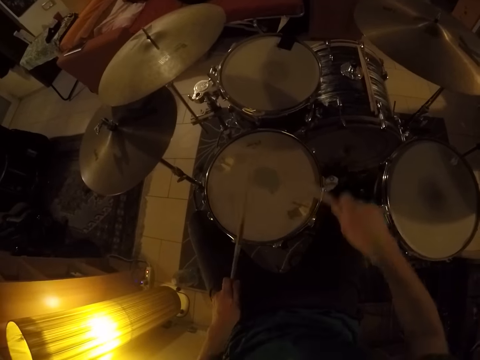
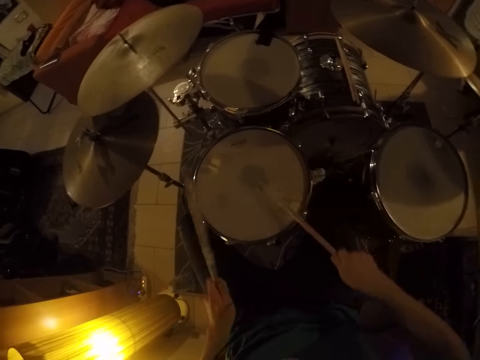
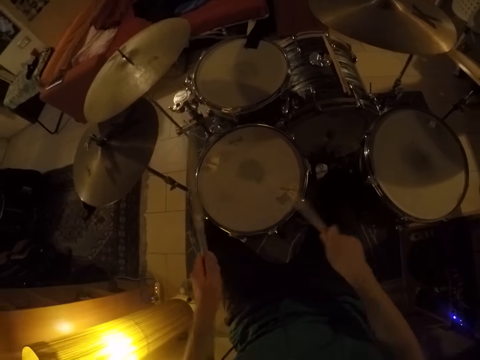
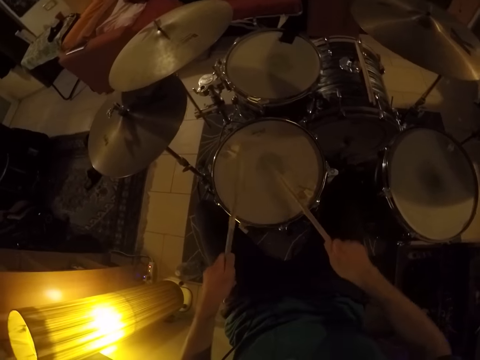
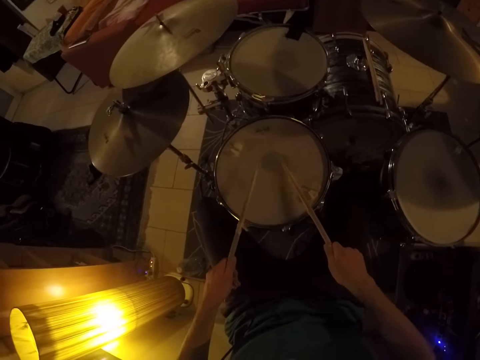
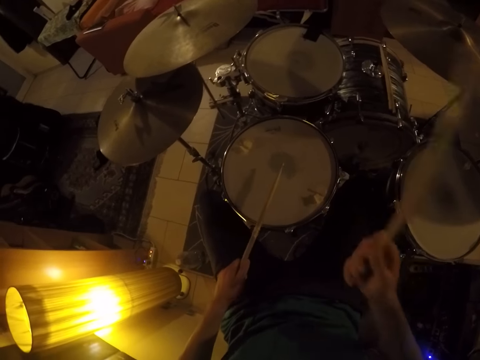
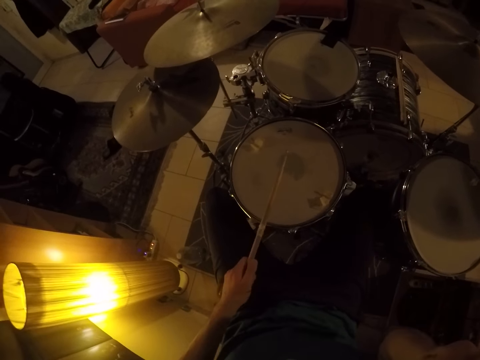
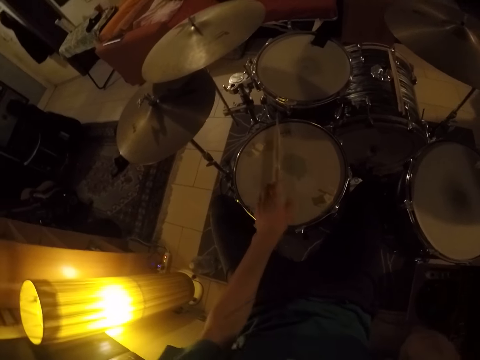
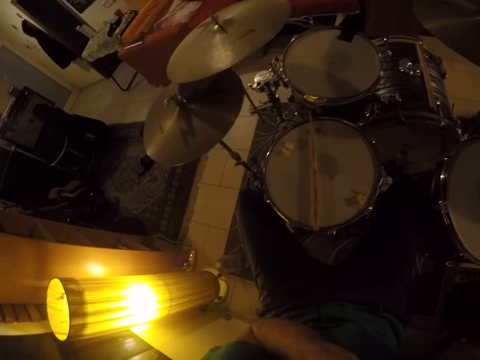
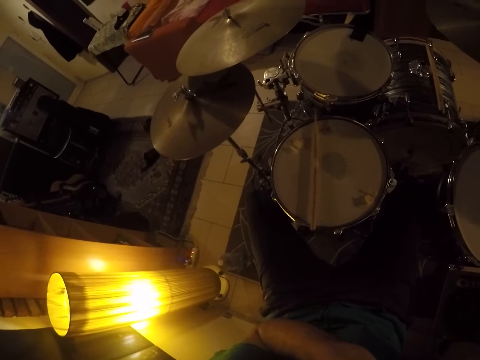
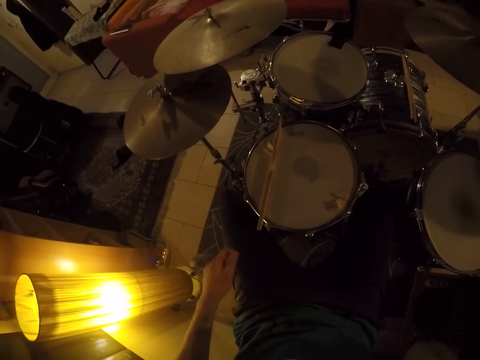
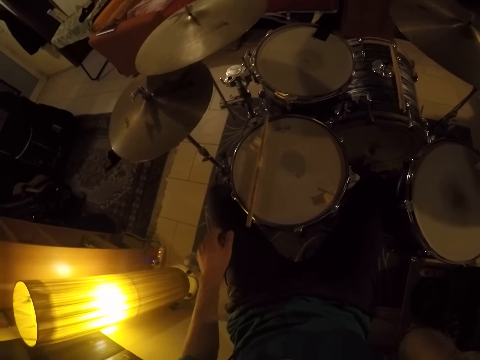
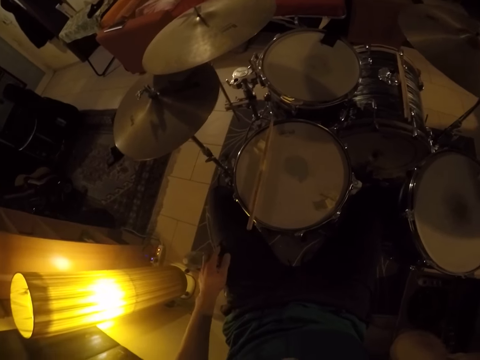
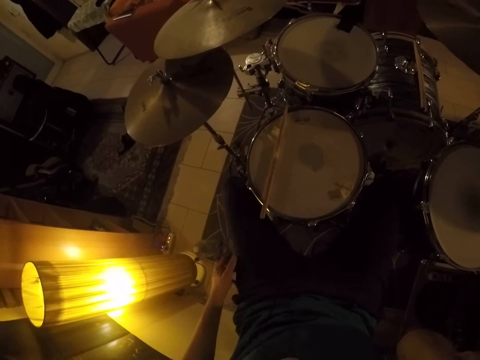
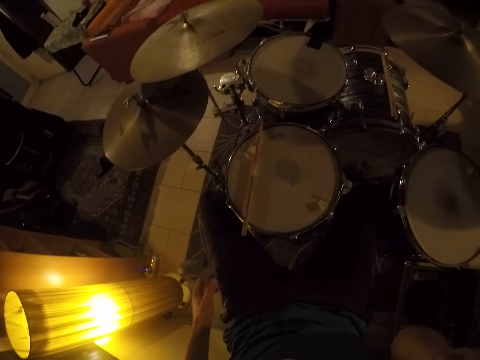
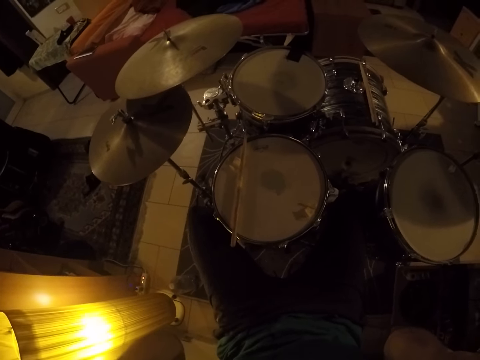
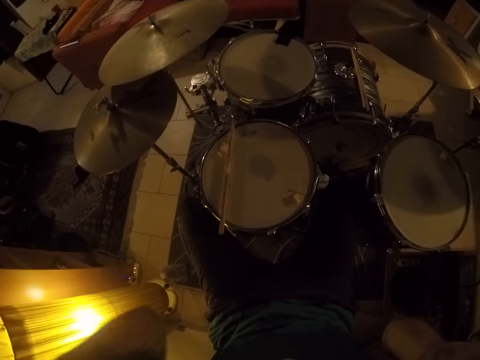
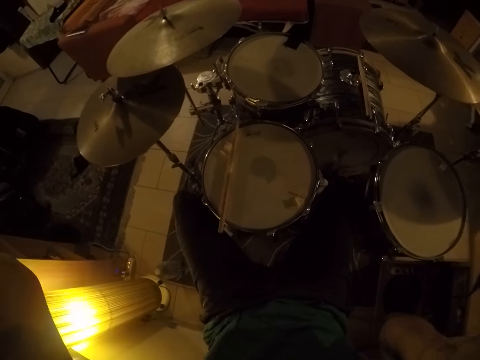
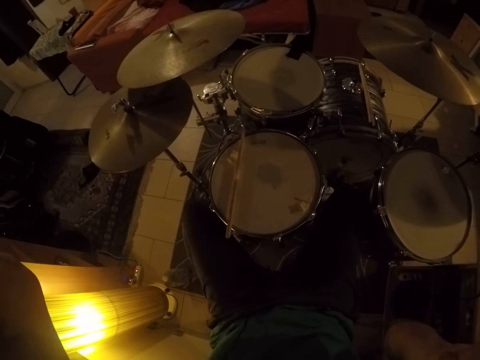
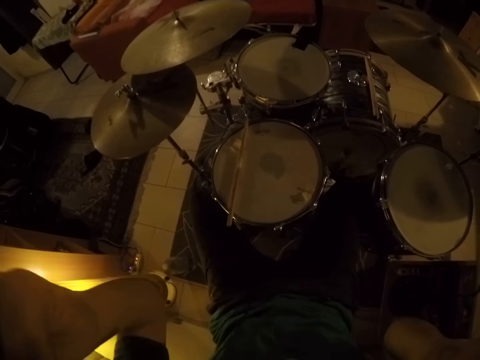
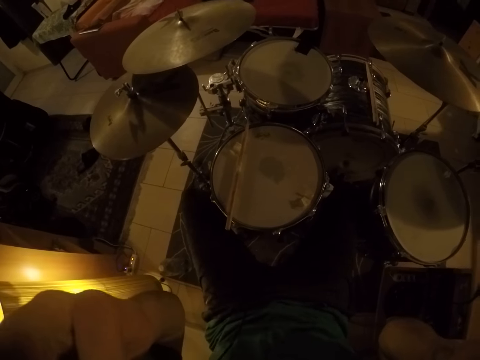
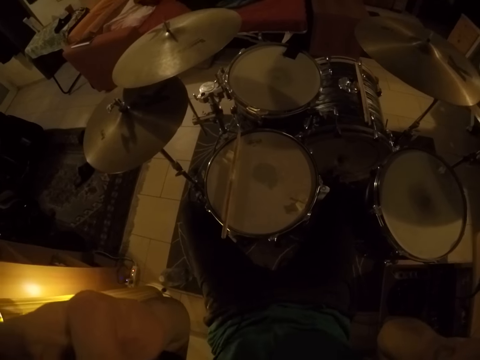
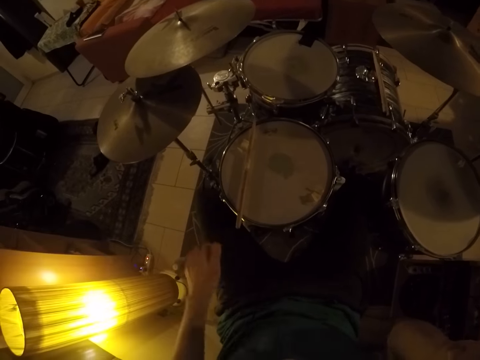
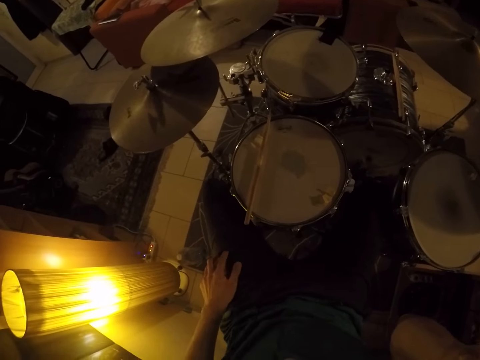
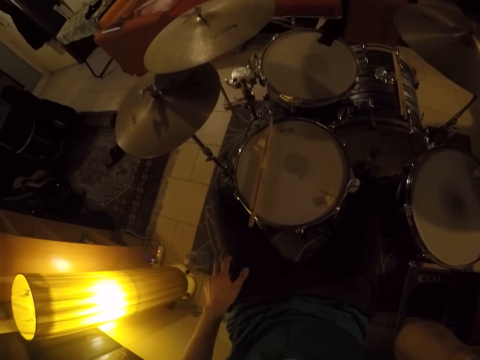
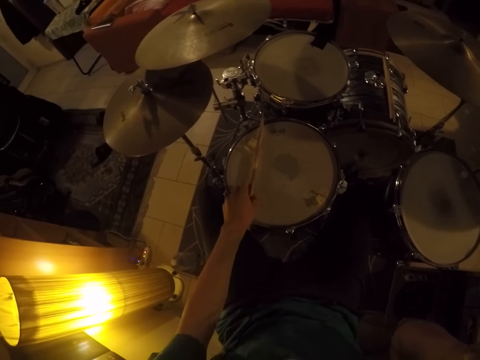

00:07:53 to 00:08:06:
The camera wearer raises the drumstick in his right hand. He touches himself. He drops the drumstick in his left hand on a drum. He touches his head with both hands. He moves his leg, moves his hand and looks around. He adjusts the camera on his head. He moves his legs. He plays the bass with his left leg. He moves his hand.

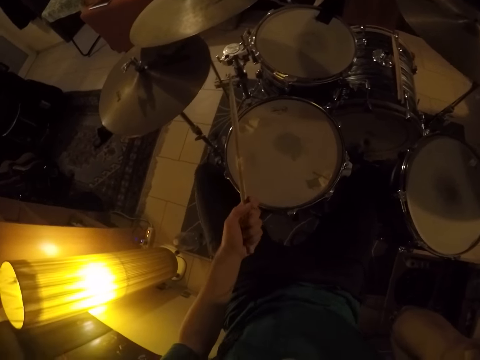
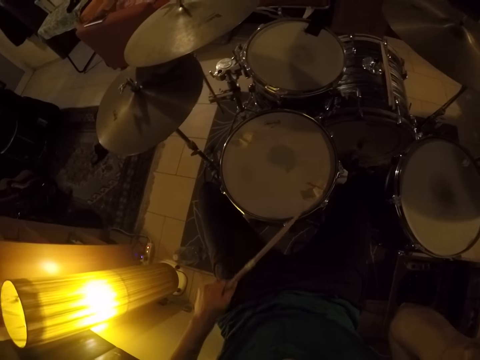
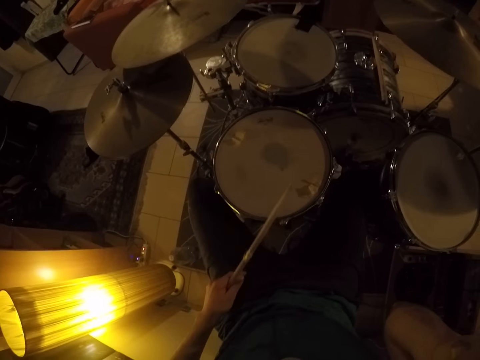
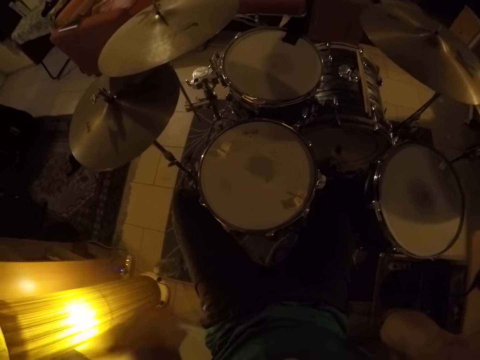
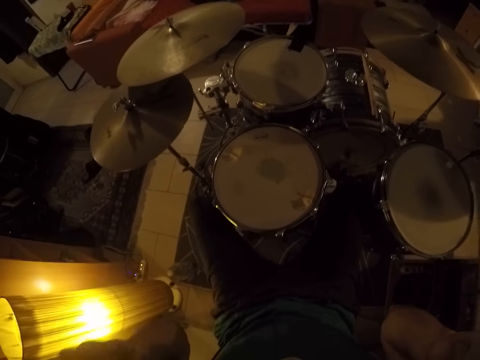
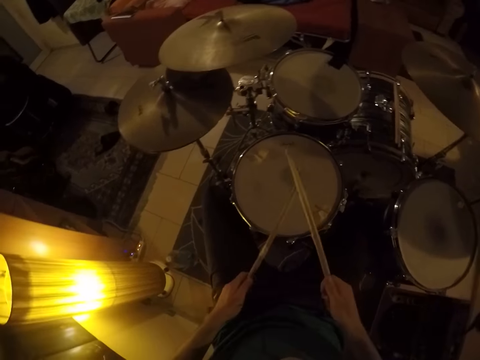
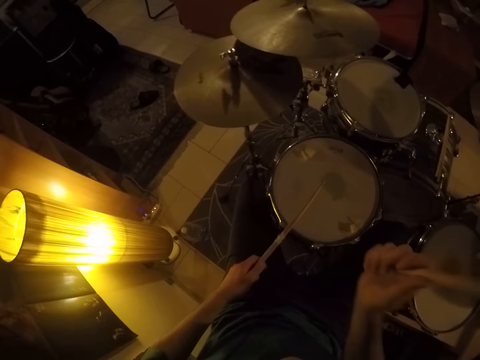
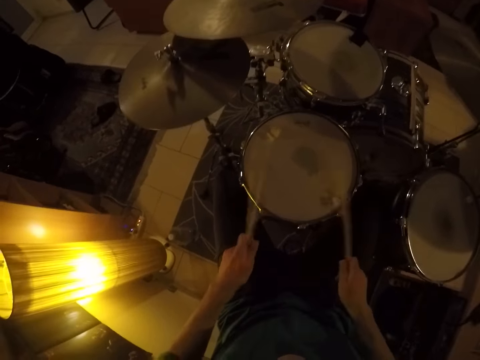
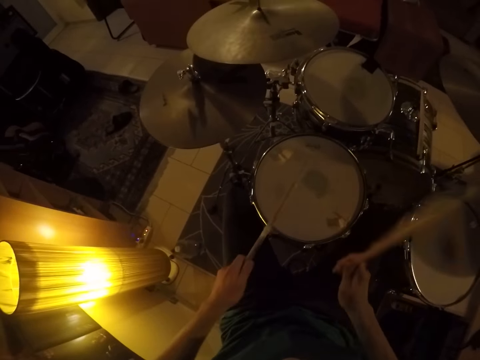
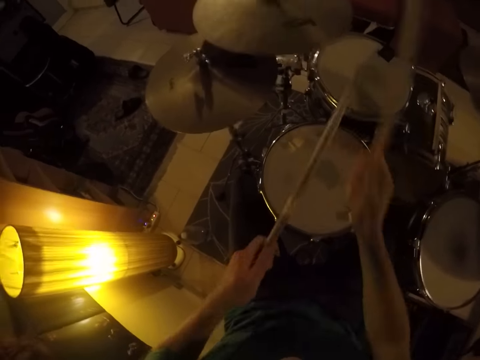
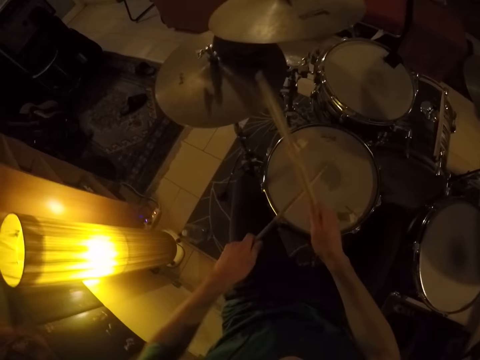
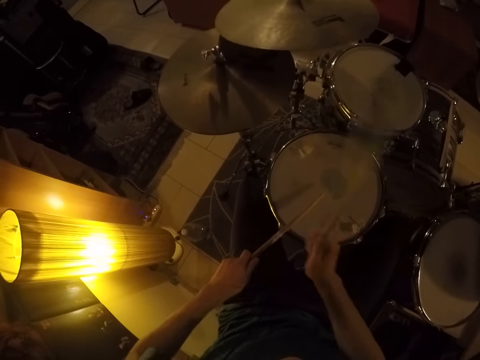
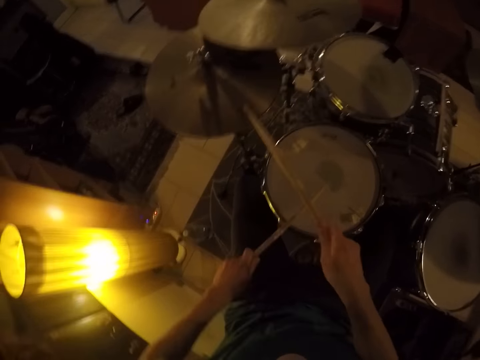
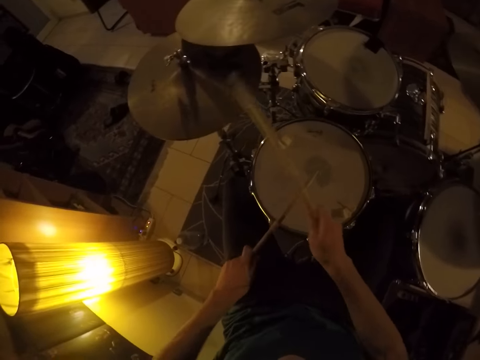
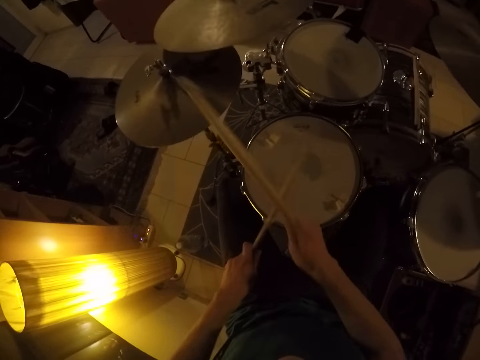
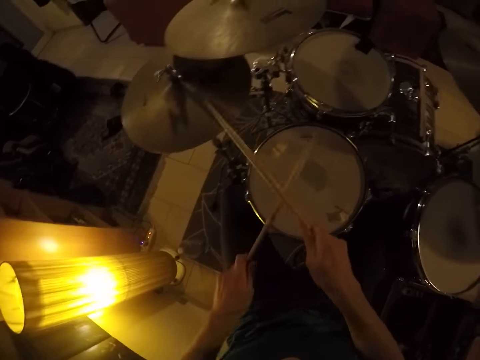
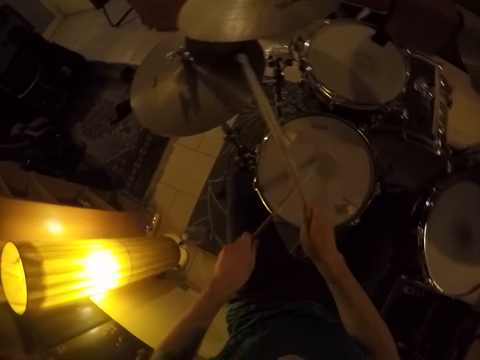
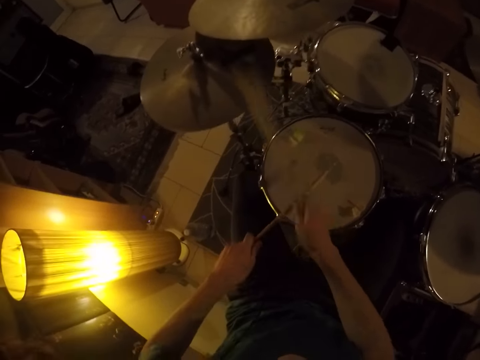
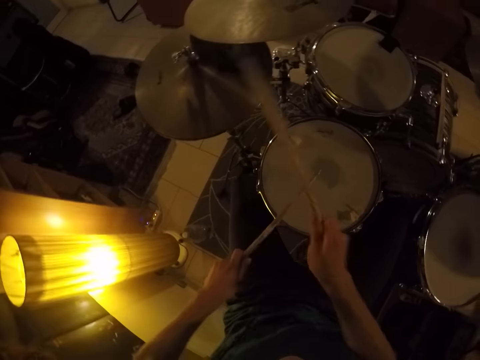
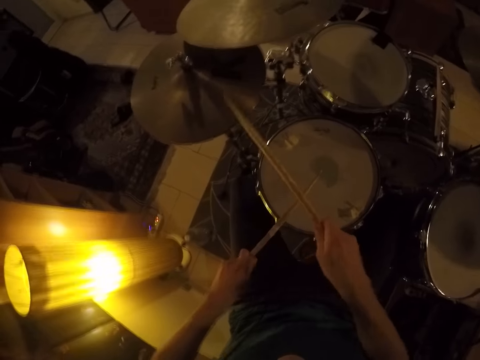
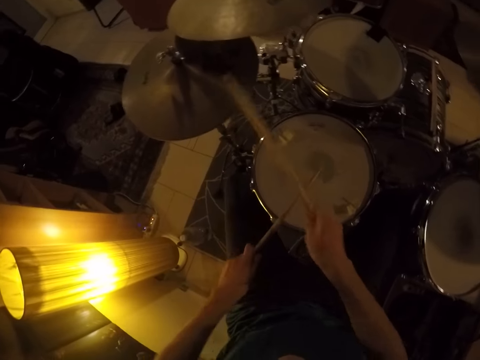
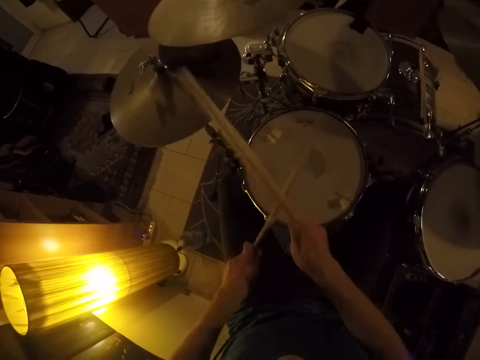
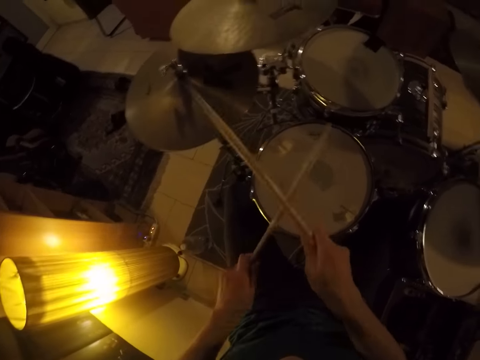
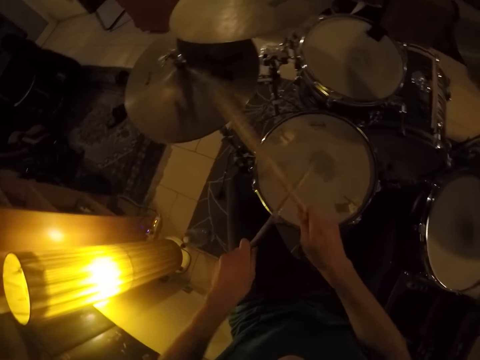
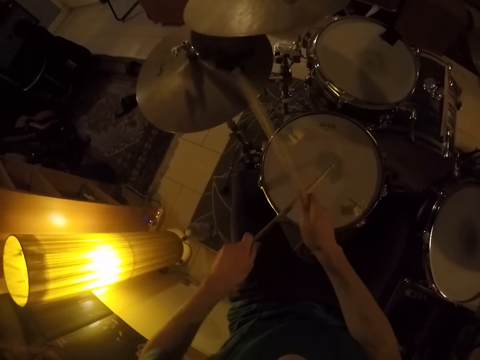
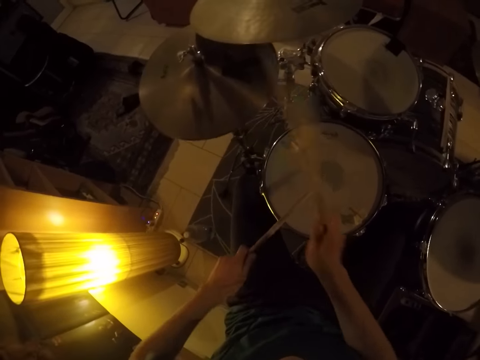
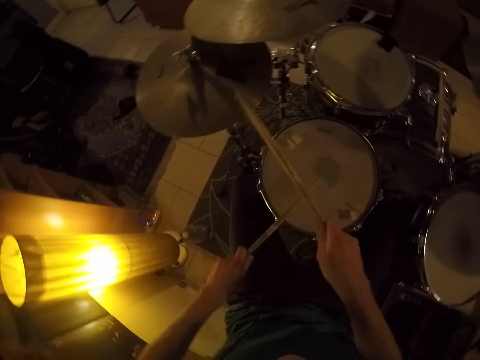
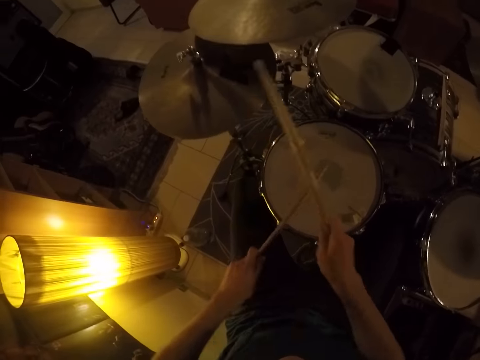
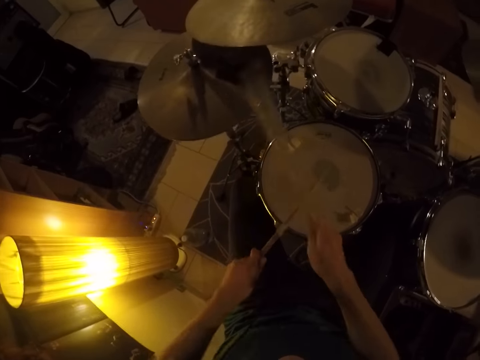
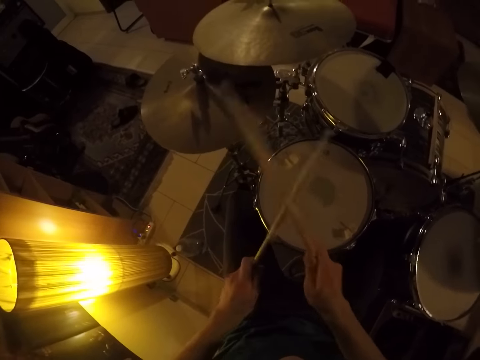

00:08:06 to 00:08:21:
The camera wearer picks the drumstick on the drum with his left hand. He moves his hand and raises his hand. He adjusts the camera on his head. He lowers his hands. He plays the drum set with the drumstick in his hands.
